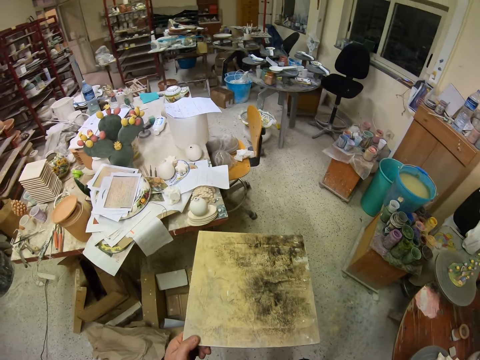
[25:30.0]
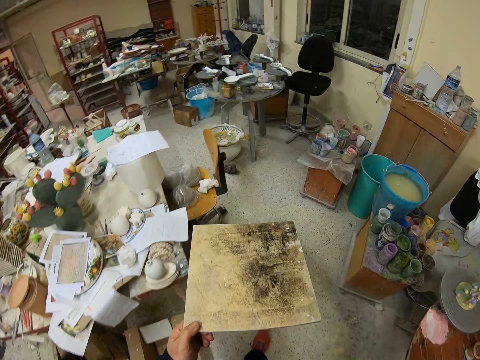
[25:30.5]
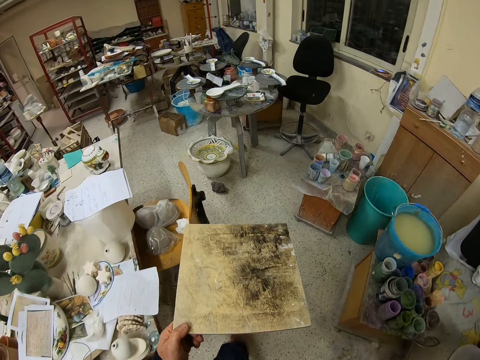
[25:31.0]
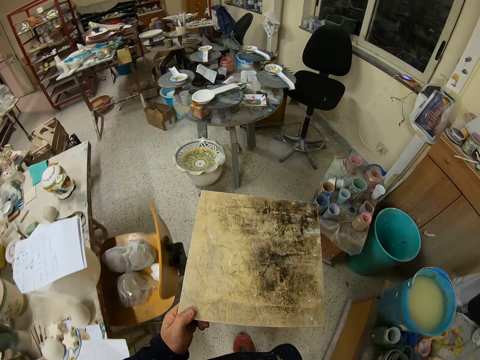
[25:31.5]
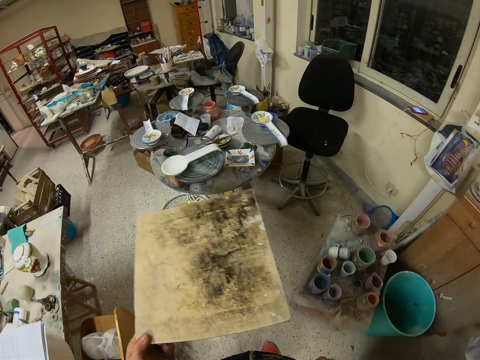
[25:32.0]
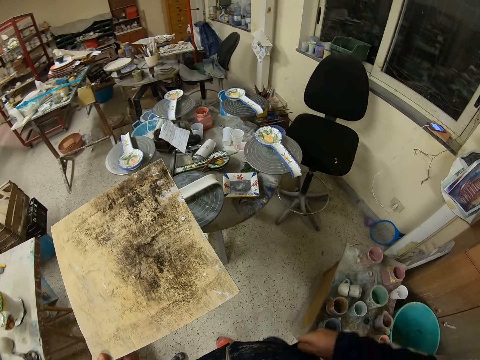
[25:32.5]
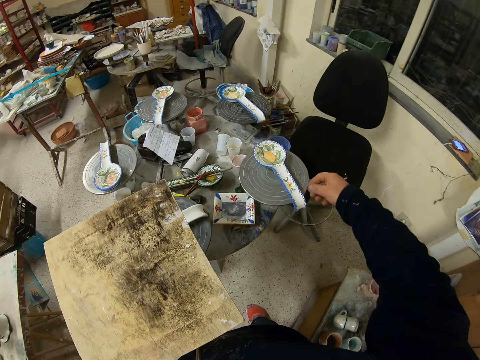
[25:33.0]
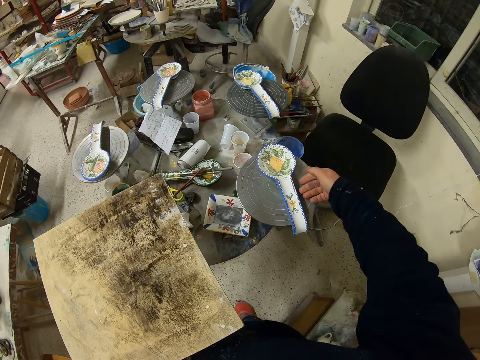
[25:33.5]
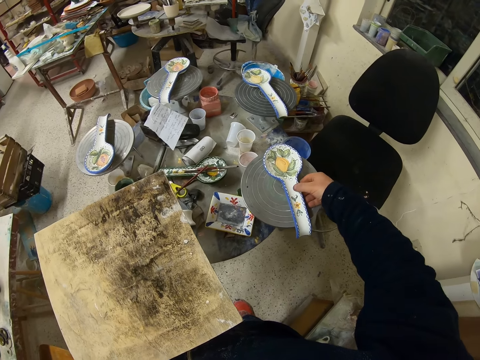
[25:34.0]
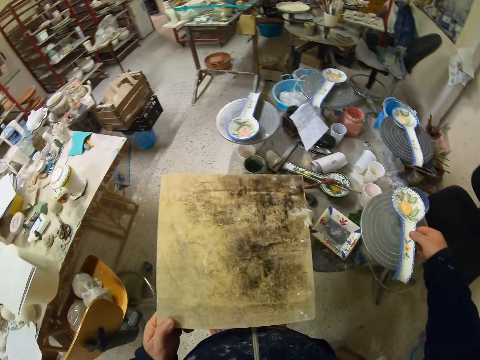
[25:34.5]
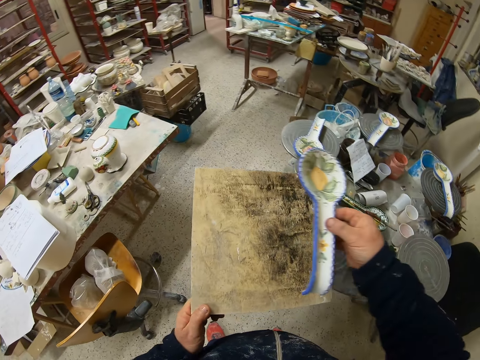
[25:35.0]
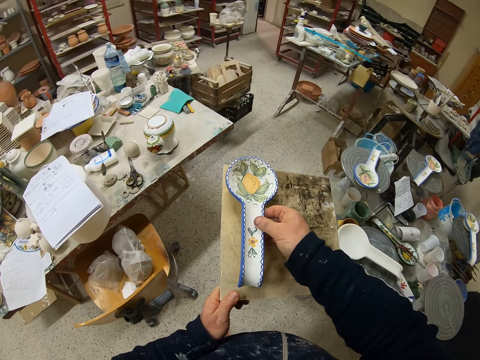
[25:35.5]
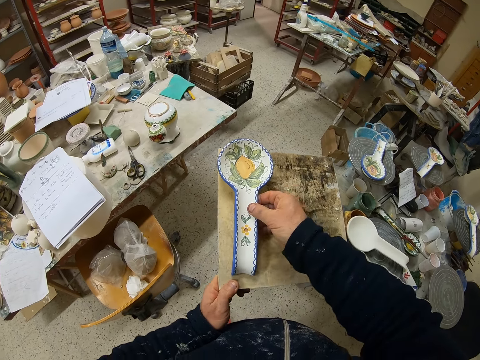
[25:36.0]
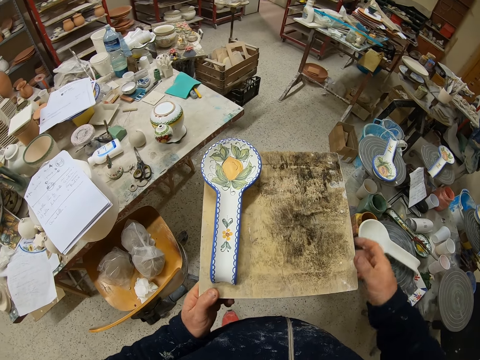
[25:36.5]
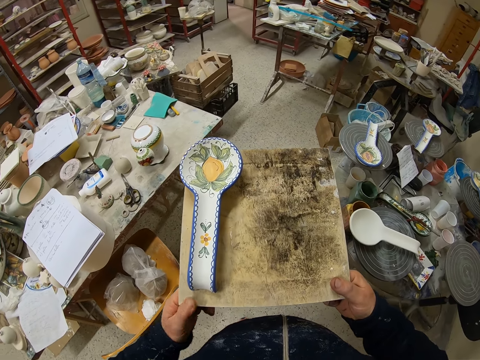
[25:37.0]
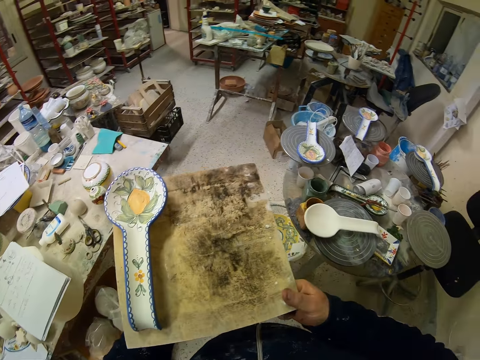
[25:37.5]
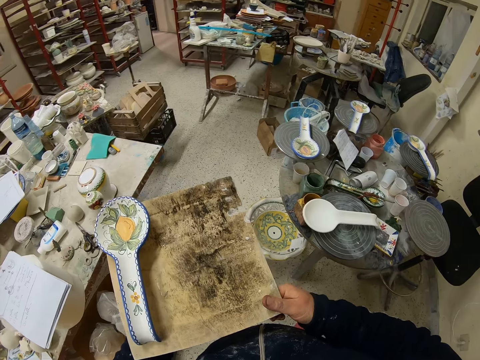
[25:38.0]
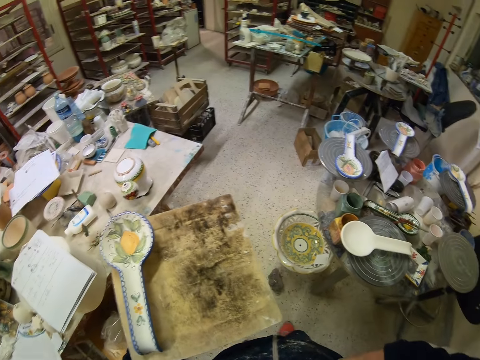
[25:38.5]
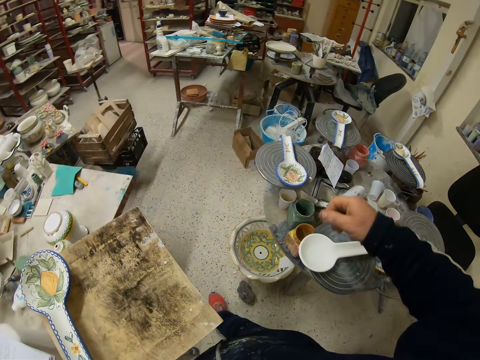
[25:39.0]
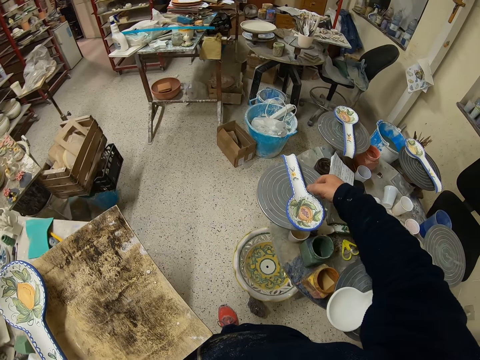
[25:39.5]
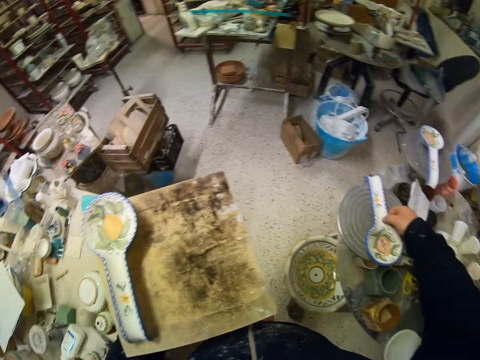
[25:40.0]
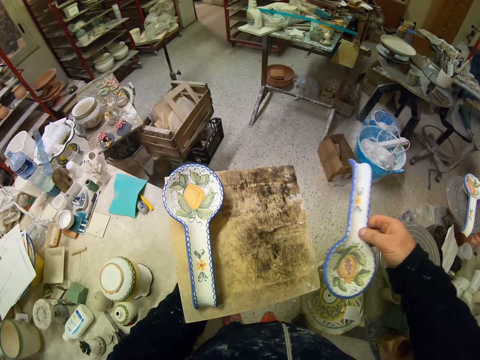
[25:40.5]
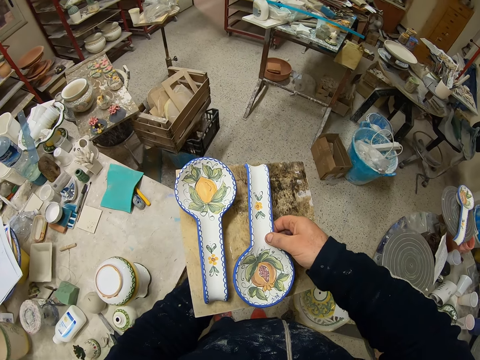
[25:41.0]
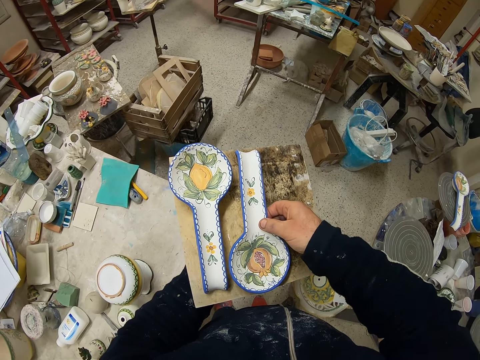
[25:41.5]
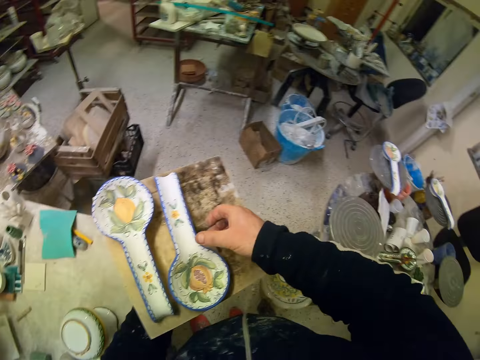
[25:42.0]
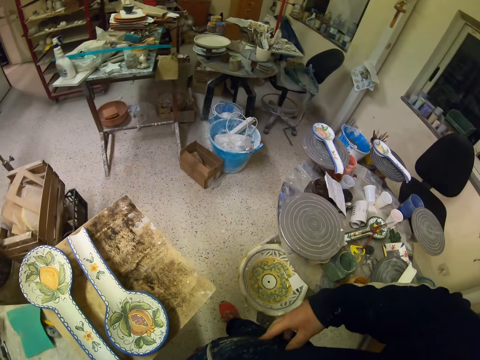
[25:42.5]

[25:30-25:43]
The camera wearer walks with the piece of wood. They pick up the plate from the table. They put spoons on the board. They put the plate on the piece of wood. They pick up the second plate from the table and put the plate on the piece of wood.

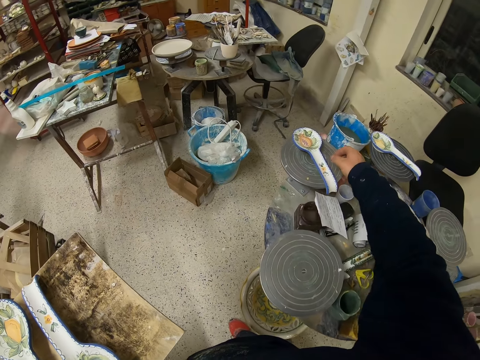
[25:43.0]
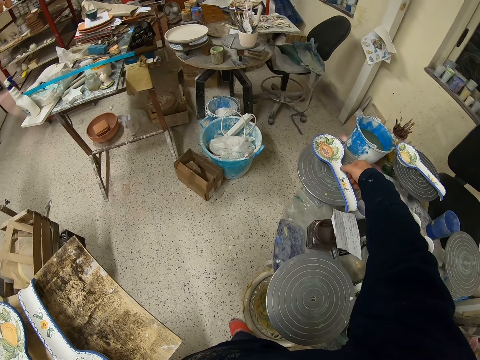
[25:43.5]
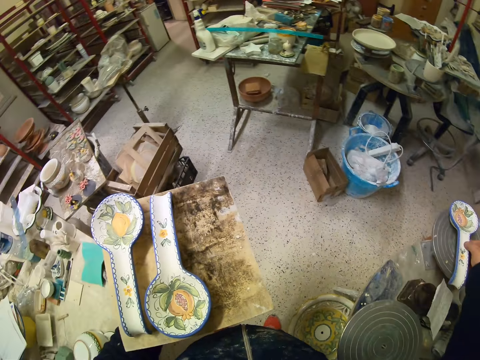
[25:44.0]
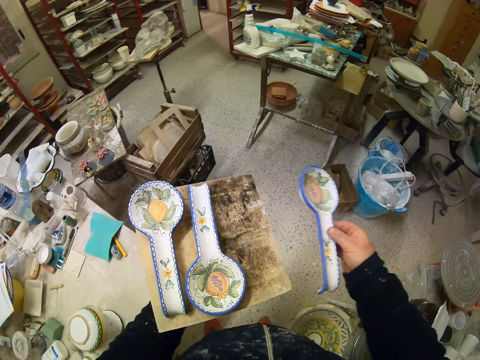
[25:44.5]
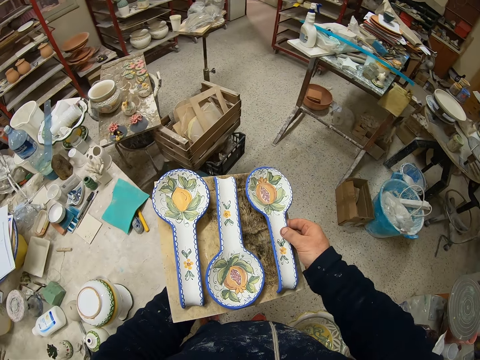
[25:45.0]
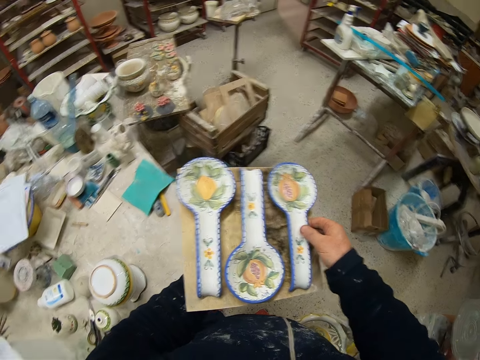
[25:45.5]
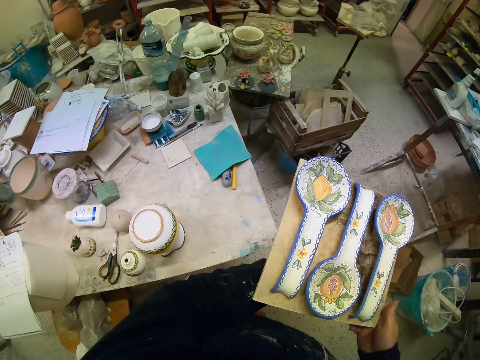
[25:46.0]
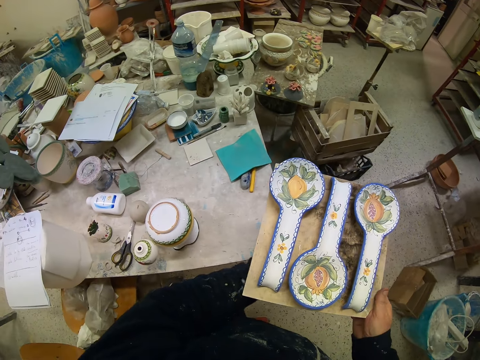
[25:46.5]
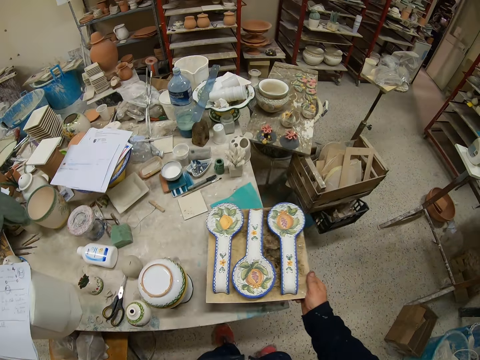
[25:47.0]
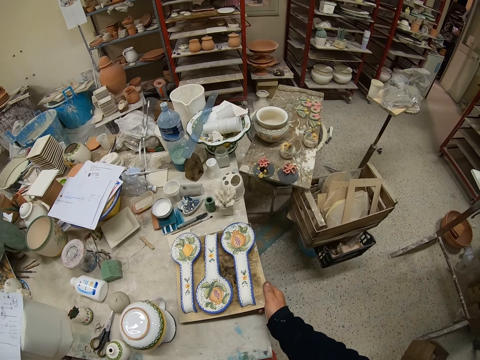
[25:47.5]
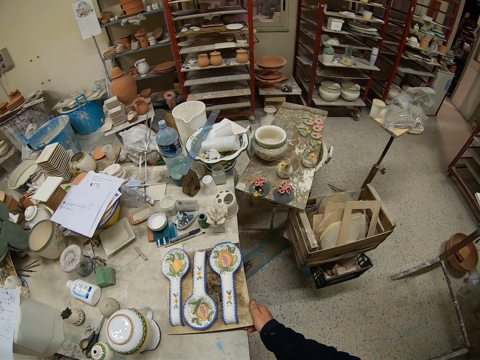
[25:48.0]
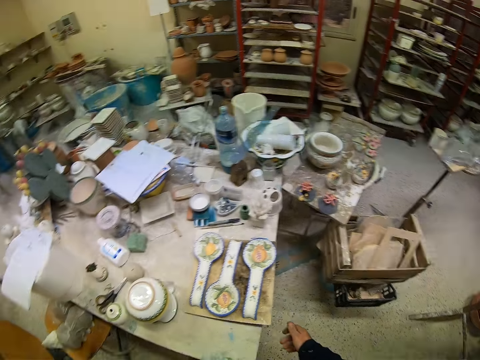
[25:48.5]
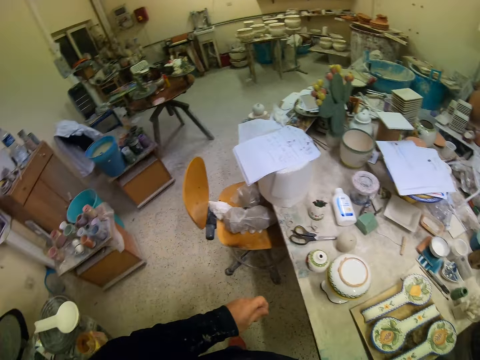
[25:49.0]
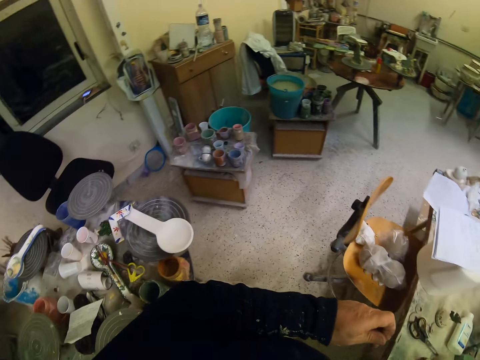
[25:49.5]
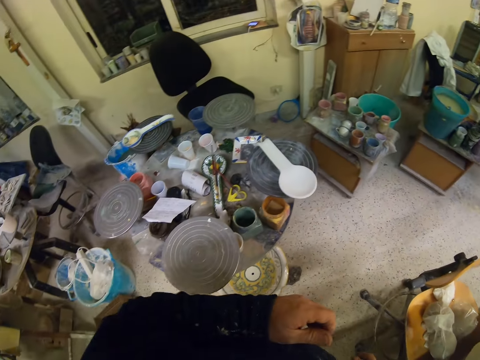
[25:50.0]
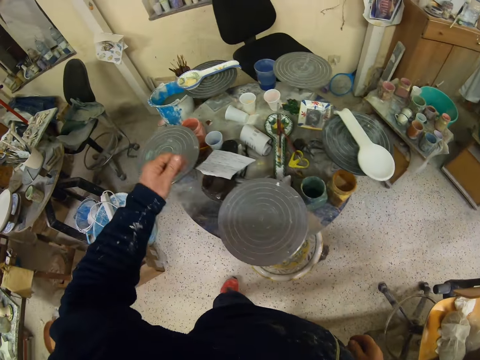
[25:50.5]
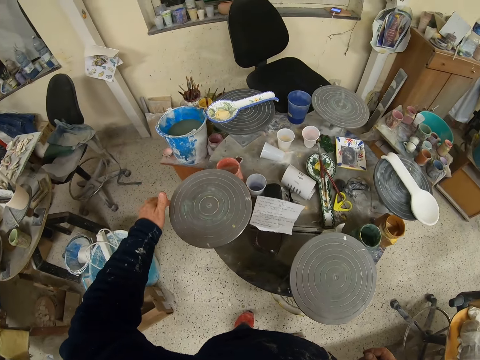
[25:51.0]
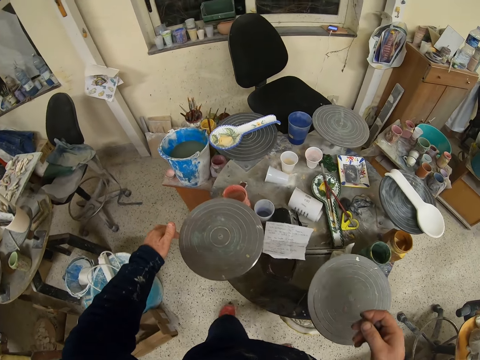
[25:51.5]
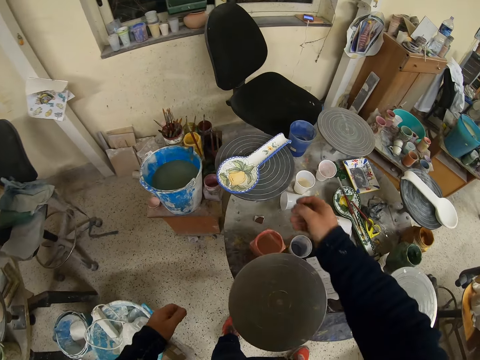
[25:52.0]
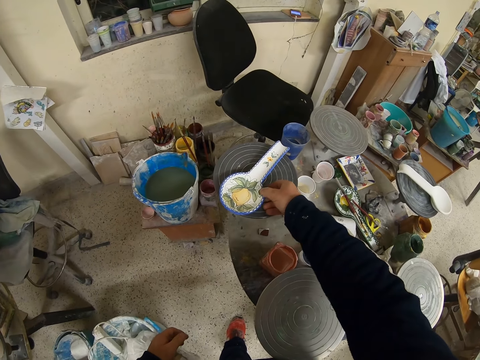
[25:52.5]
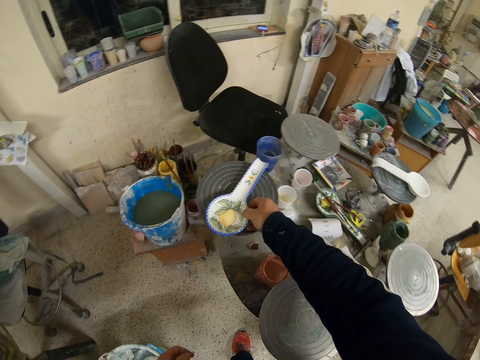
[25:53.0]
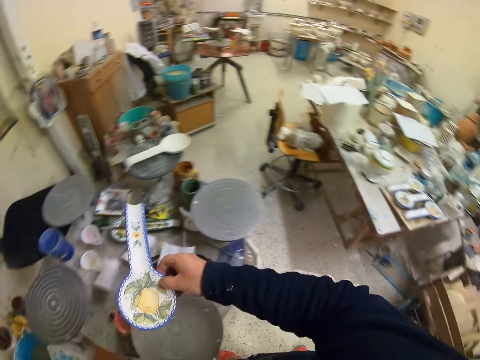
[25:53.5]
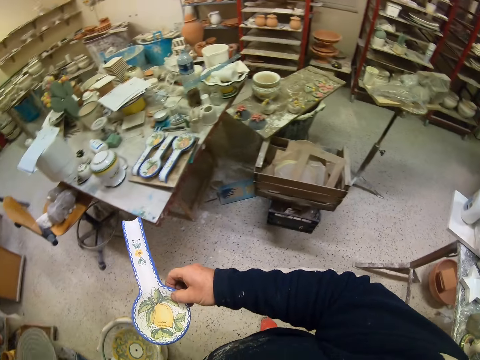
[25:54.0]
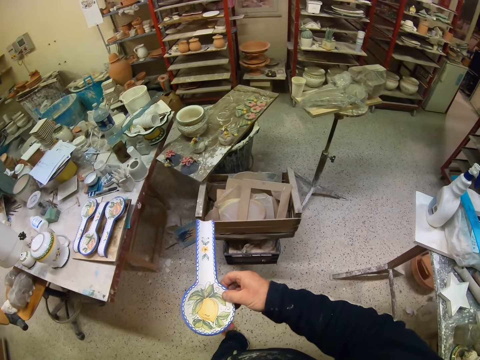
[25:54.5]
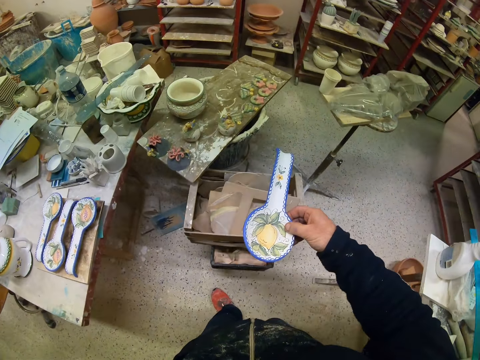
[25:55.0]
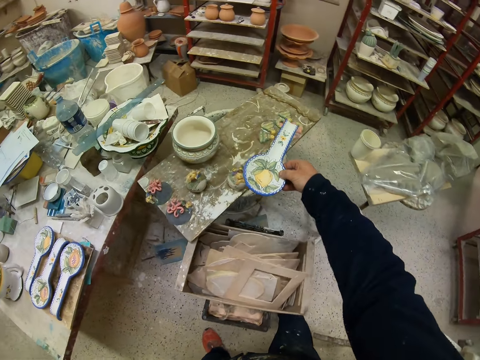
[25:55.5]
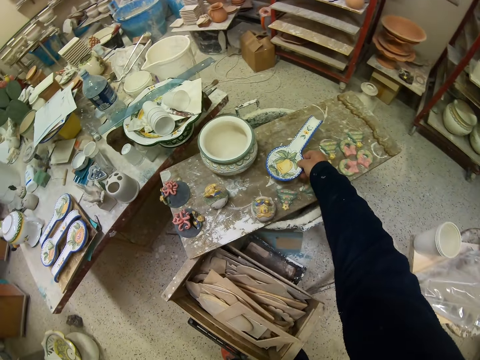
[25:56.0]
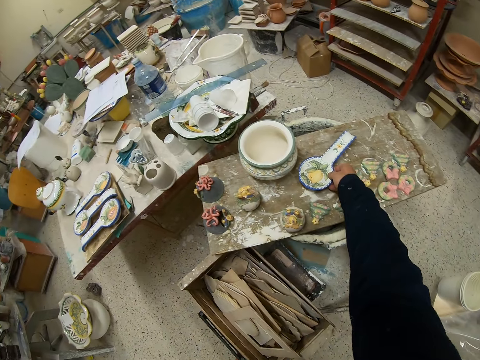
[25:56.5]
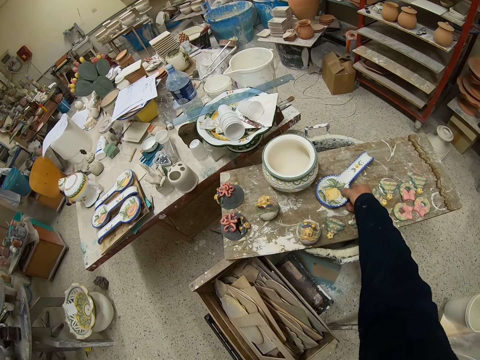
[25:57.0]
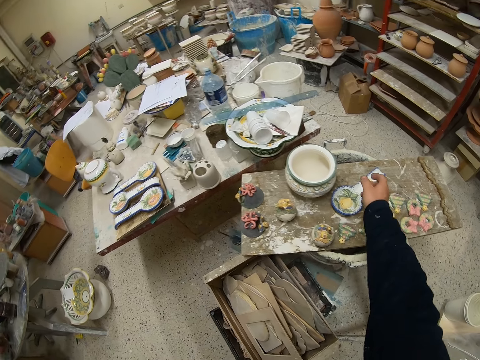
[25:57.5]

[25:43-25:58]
The camera wearer picks up the third plate from the table. They put the plate on the piece of wood. They put the piece of wood on the table. They pick up a spoon. They pick up the fourth plate from the table. They put the plate on the table. They put the spoon down.
